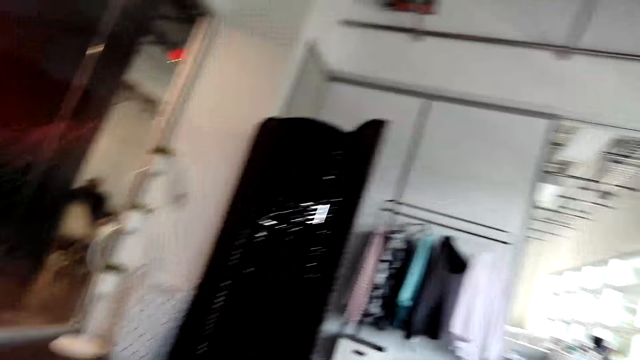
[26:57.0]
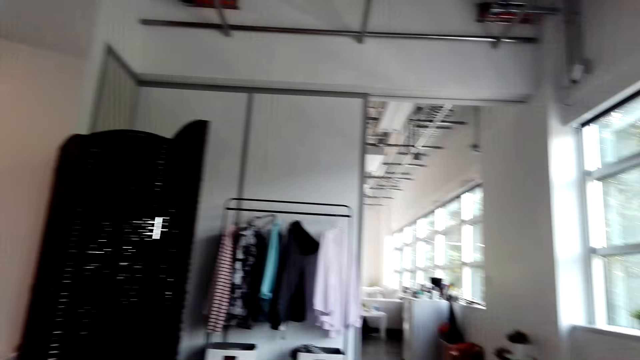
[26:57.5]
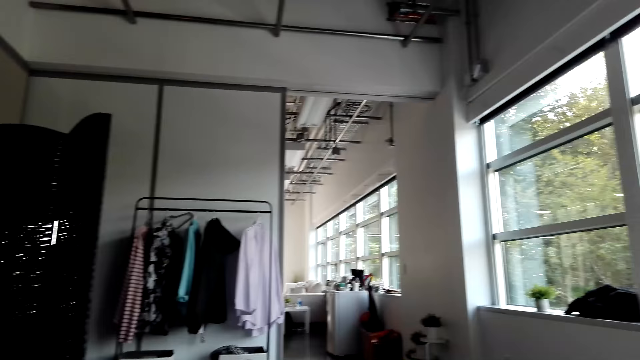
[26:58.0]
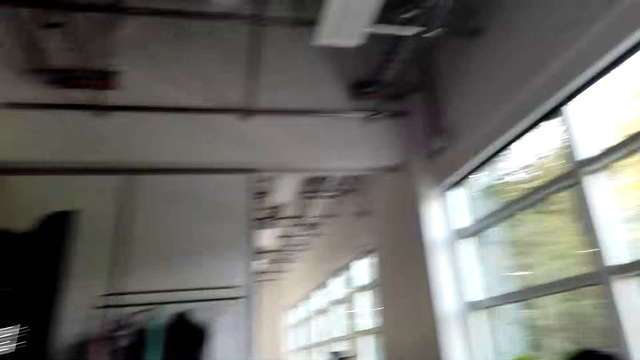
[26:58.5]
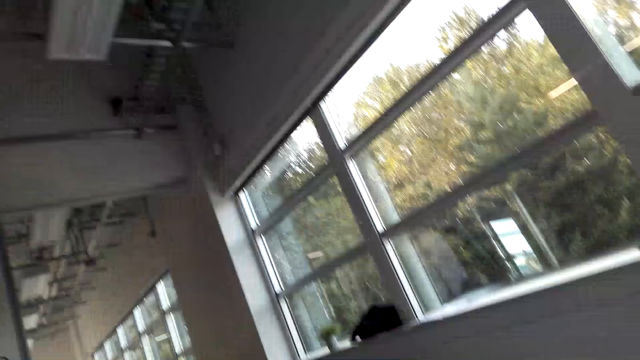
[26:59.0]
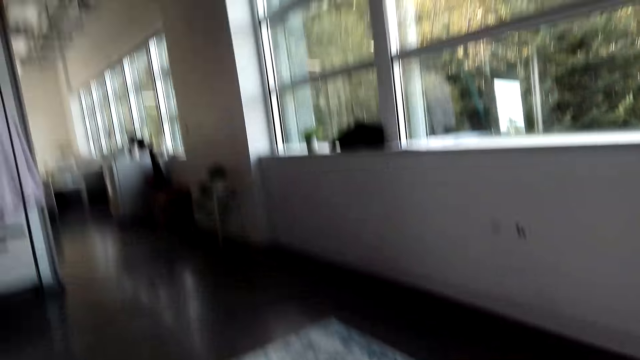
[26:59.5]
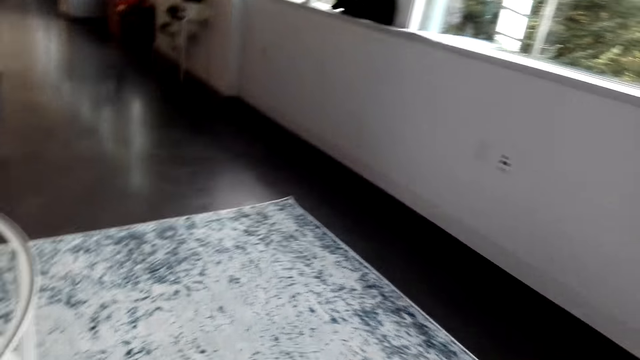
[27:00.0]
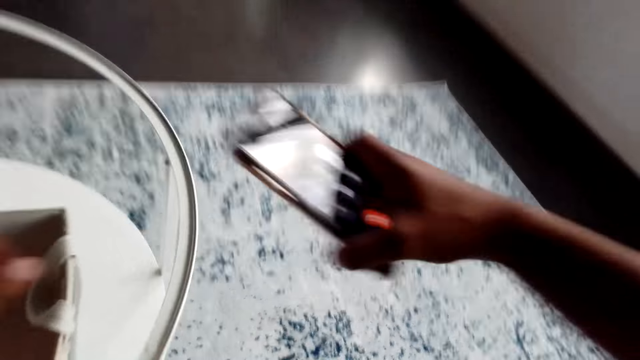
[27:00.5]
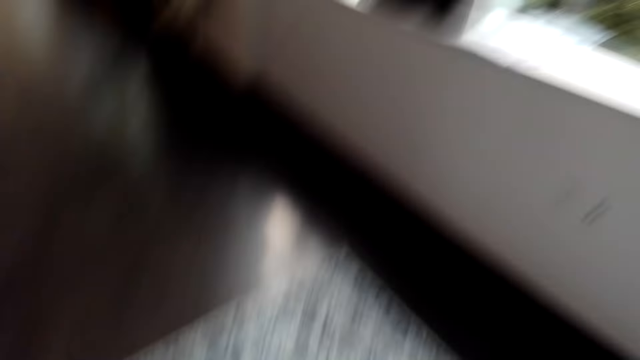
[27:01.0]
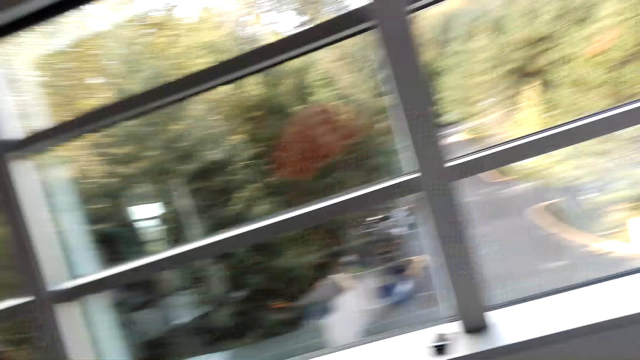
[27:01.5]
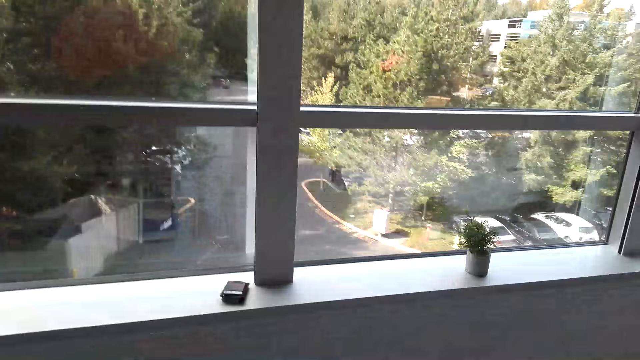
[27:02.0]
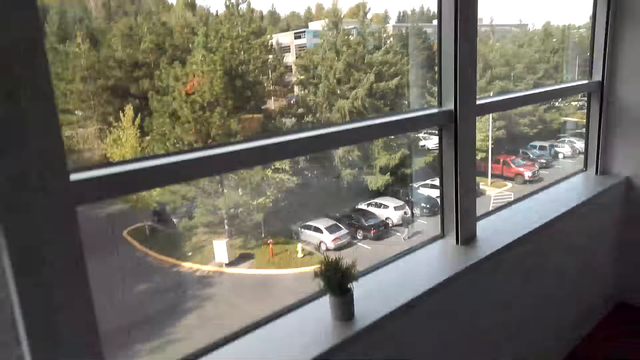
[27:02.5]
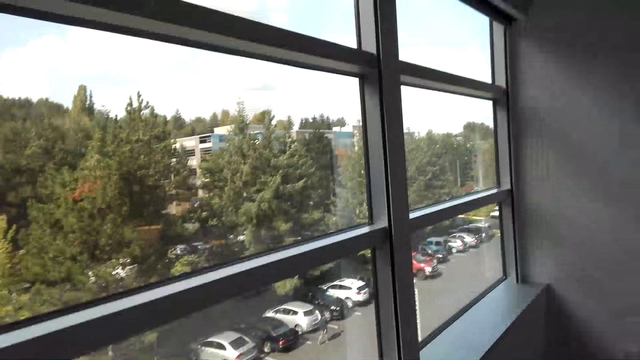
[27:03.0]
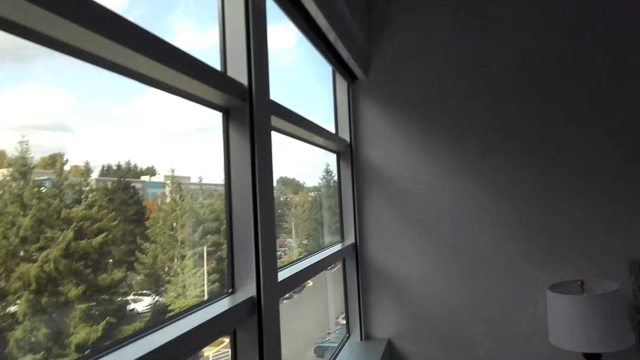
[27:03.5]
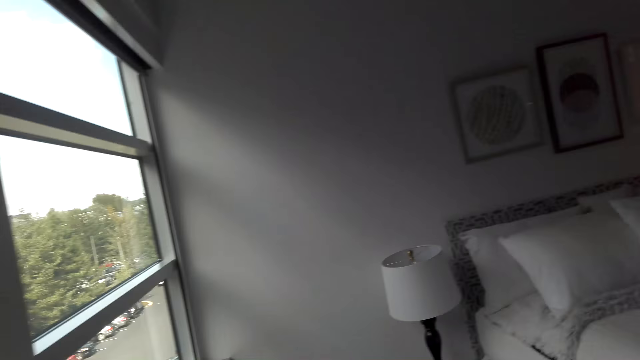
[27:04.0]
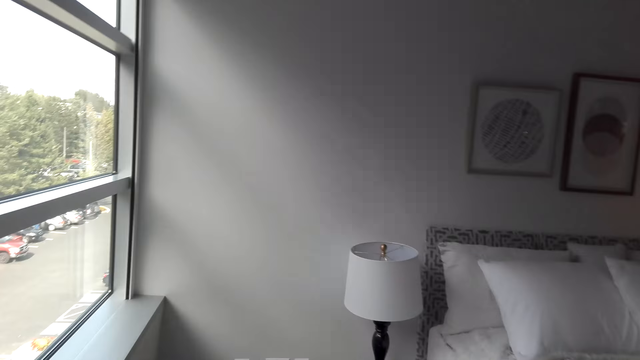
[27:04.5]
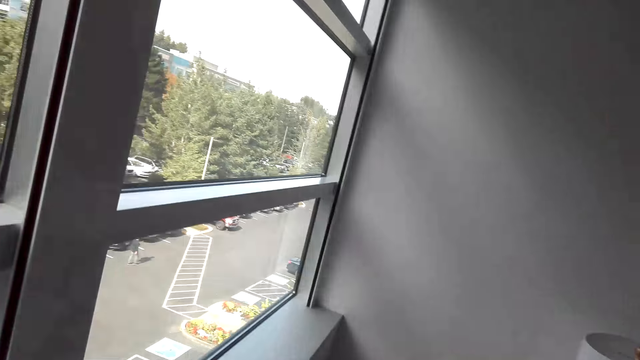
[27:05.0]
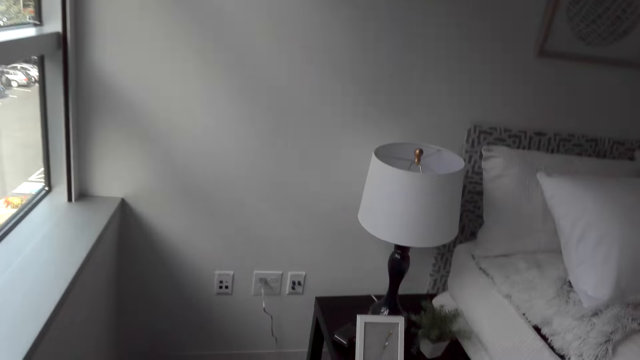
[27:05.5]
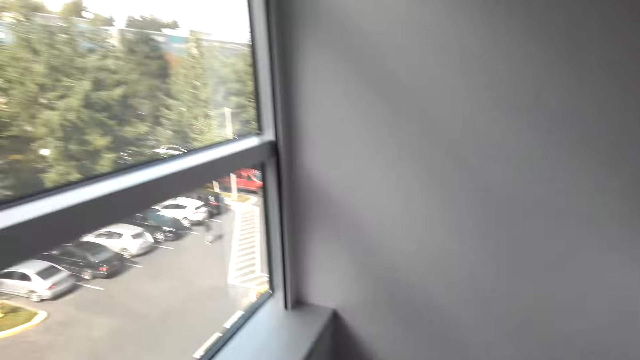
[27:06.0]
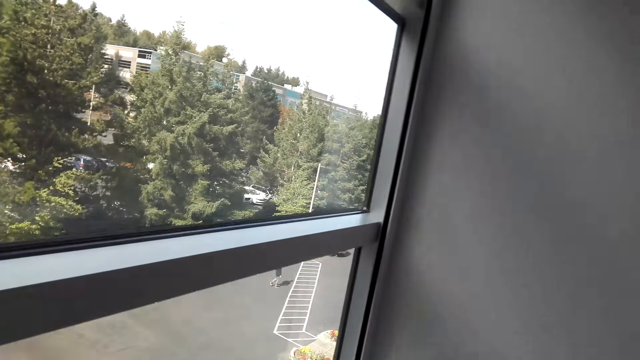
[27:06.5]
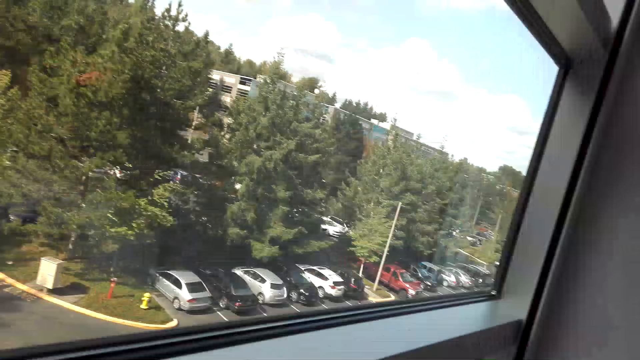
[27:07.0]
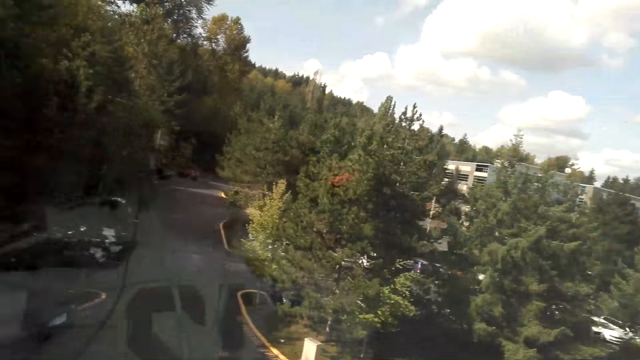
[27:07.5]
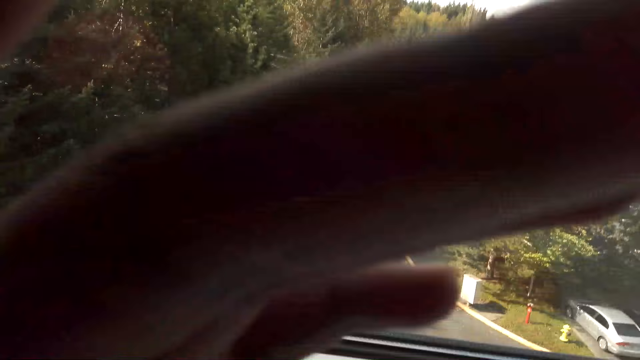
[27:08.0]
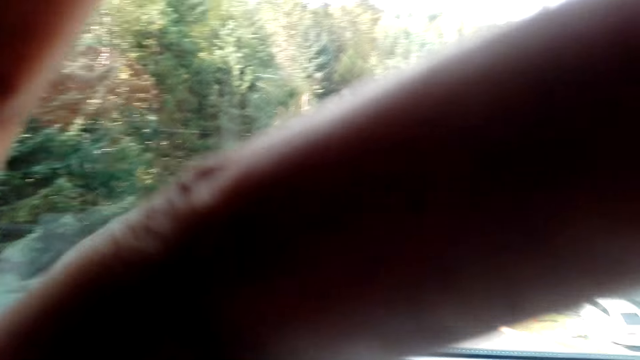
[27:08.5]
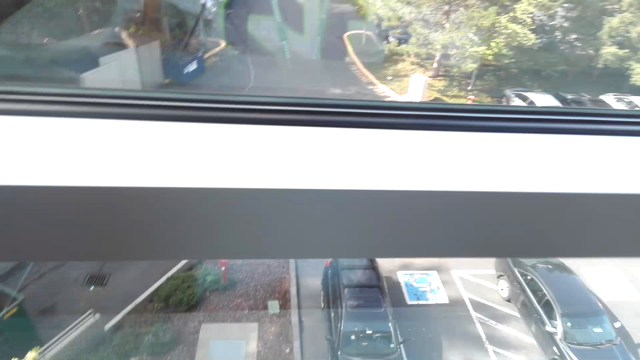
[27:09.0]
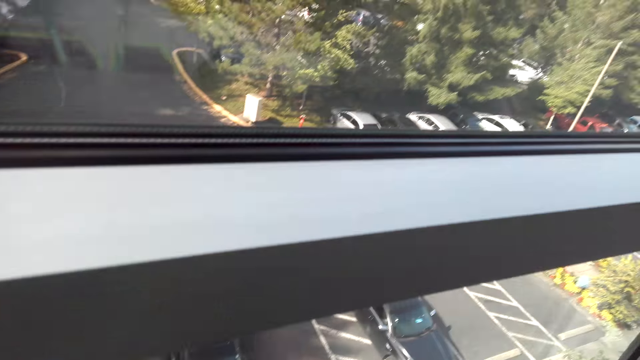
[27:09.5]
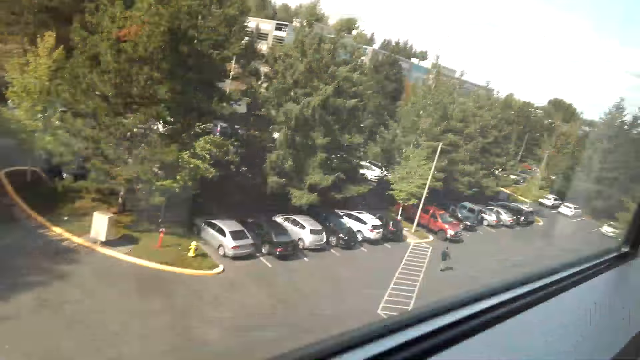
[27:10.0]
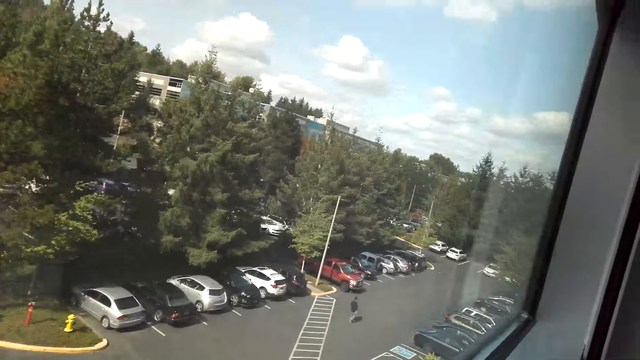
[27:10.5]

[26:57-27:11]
The camera wearer moves a hand. They pick up a phone. They look around in the house. They move around. They look through the window. They adjust the camera. They touch the camera.

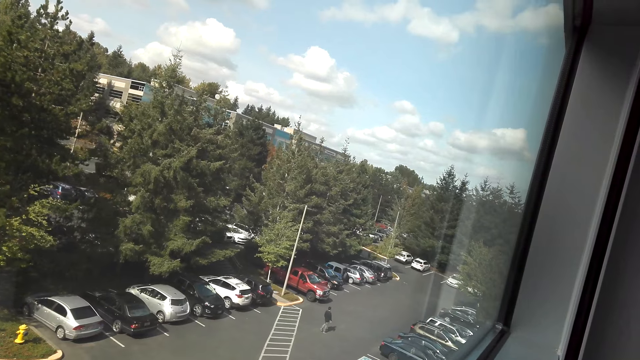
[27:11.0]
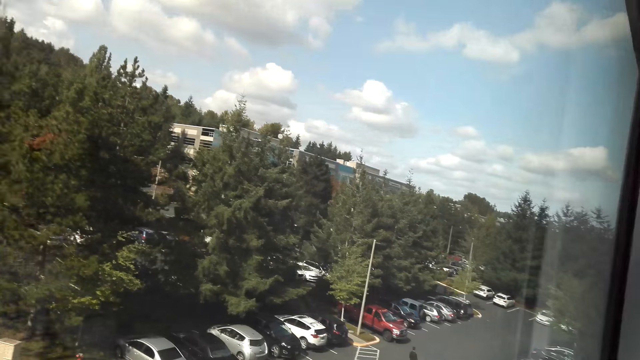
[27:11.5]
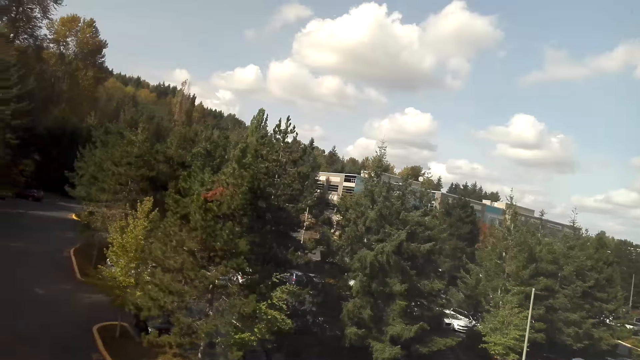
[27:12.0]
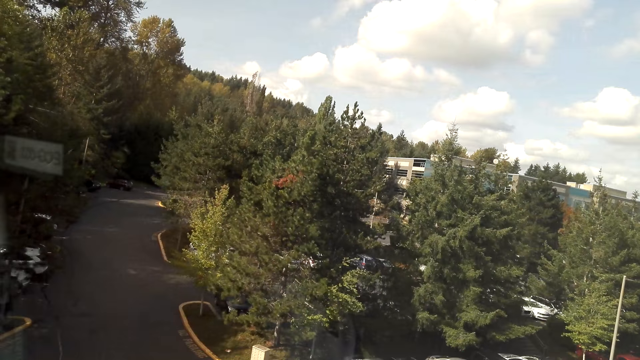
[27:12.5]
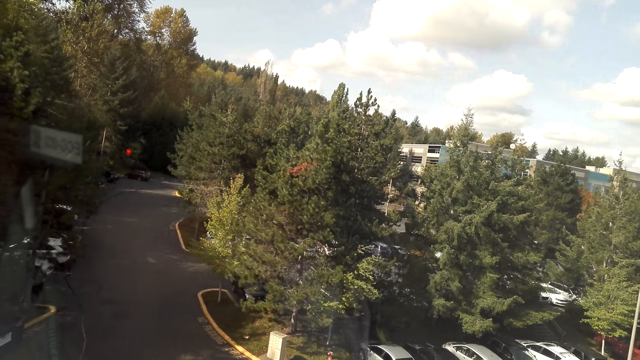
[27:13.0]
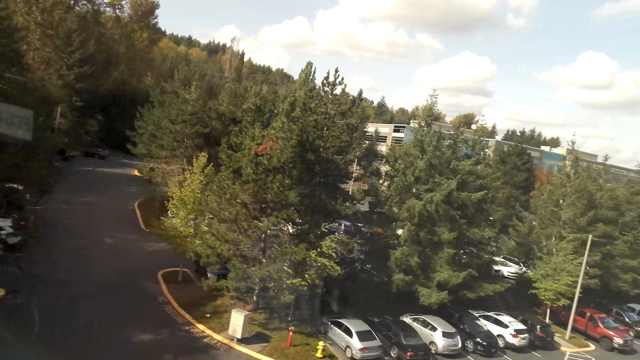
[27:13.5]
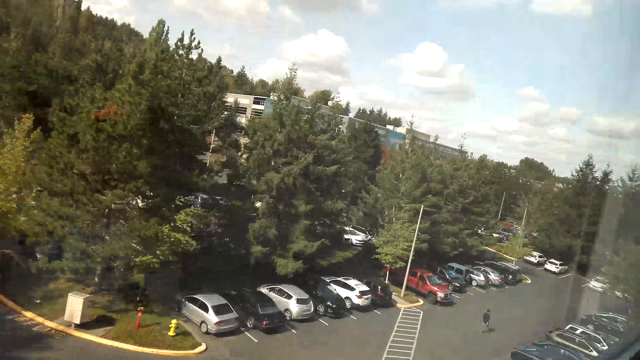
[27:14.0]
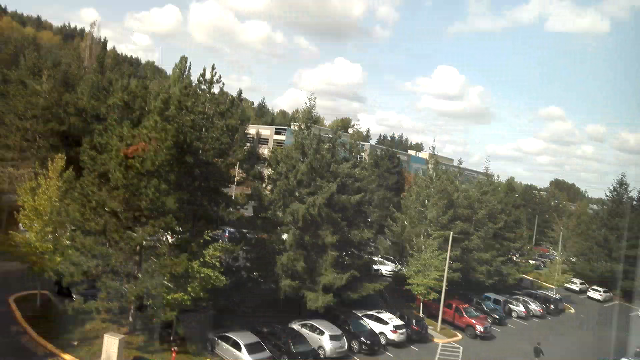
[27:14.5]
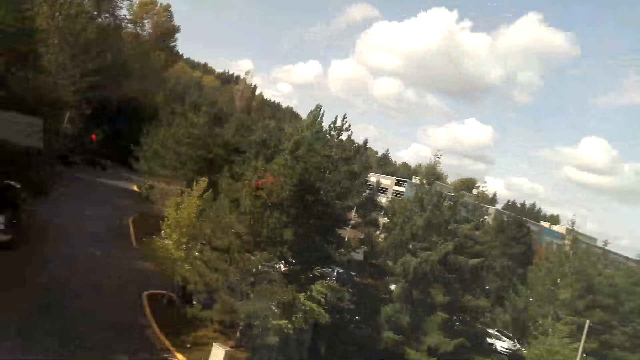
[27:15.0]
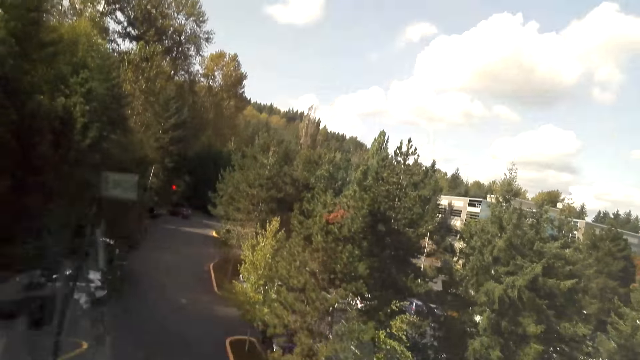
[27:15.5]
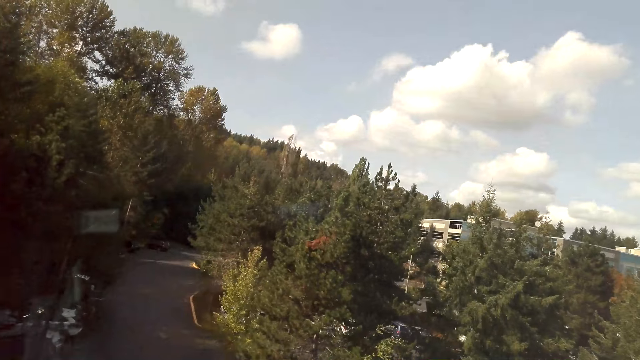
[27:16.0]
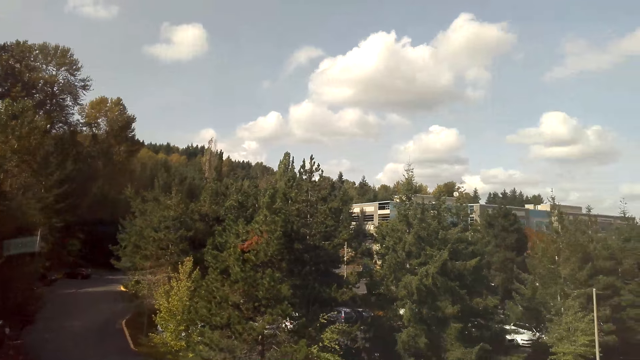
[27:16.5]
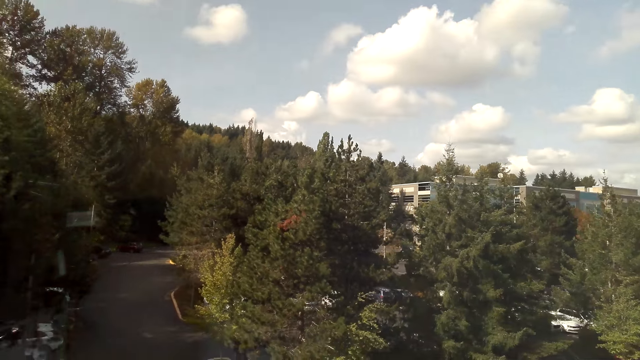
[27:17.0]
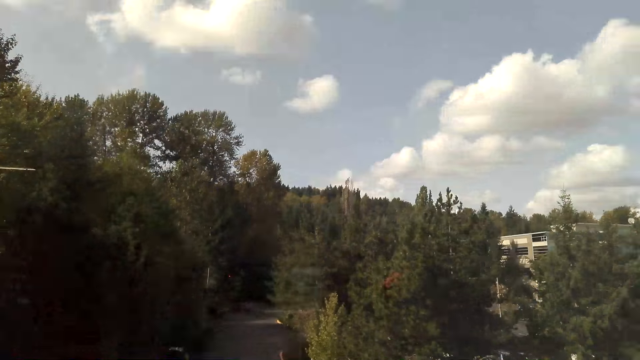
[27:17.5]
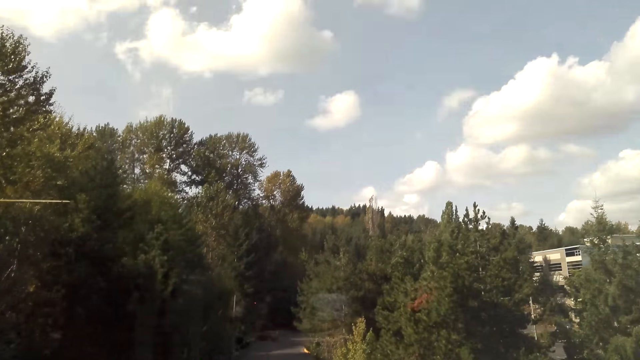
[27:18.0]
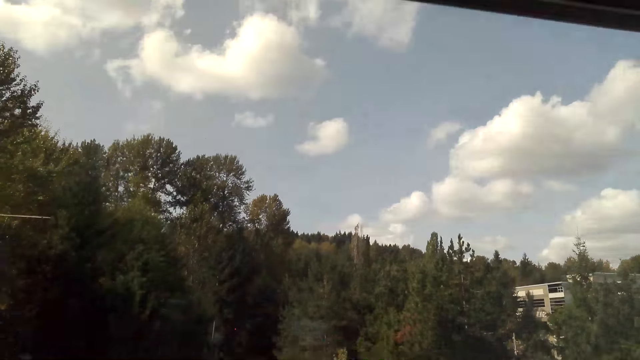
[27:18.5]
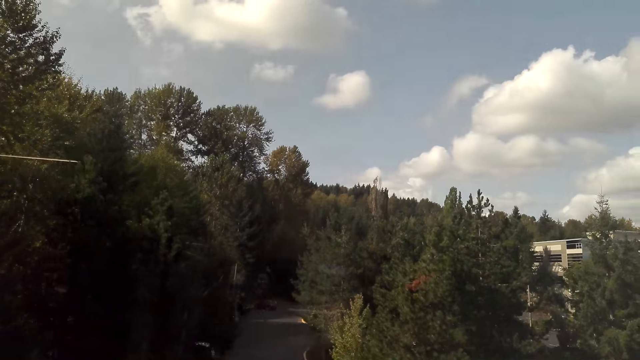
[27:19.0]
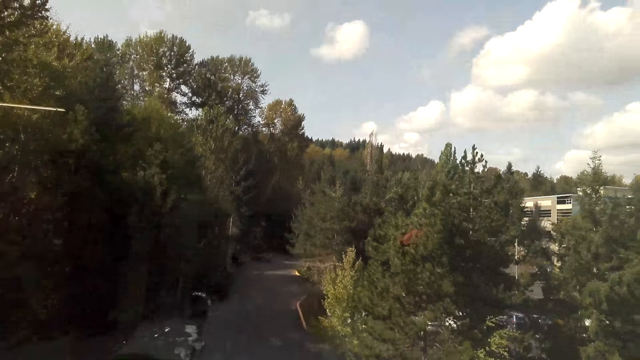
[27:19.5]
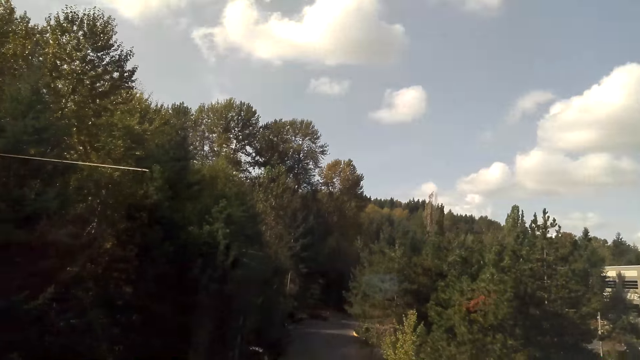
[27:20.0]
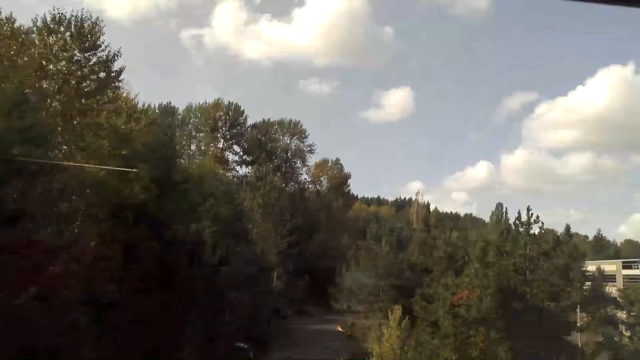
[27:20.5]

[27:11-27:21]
The camera wearer looks through the window. They look out through the window.
